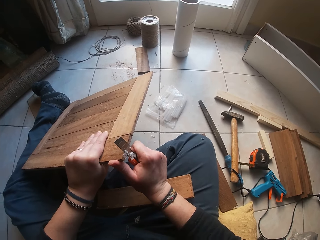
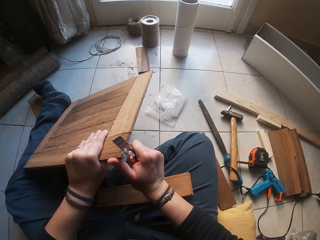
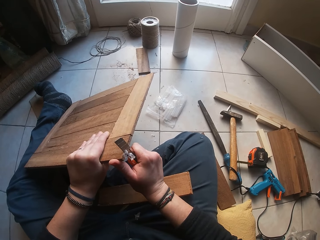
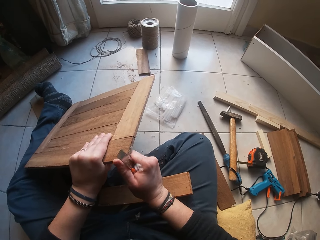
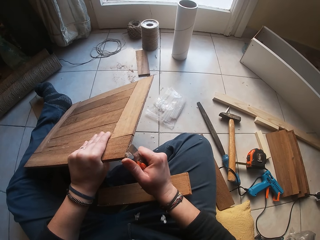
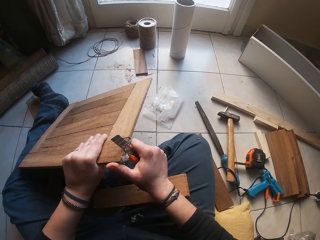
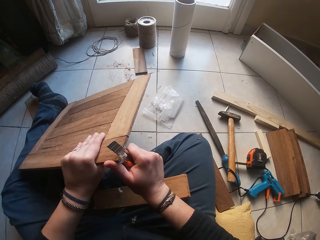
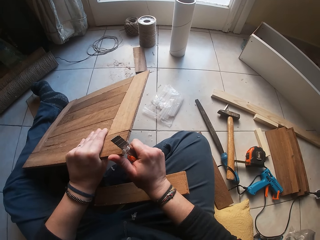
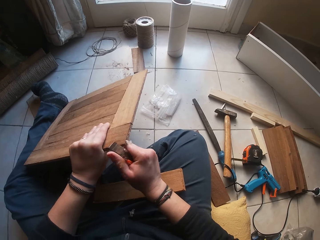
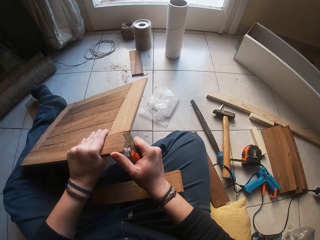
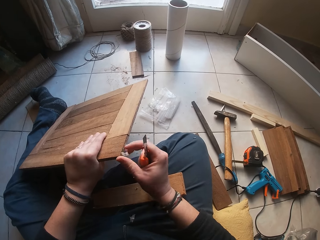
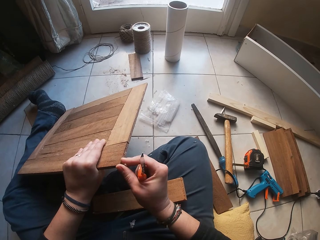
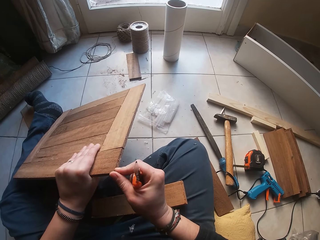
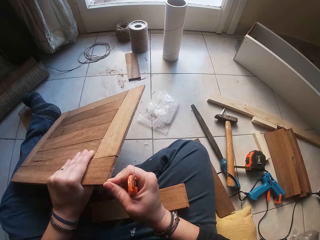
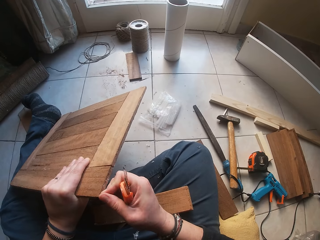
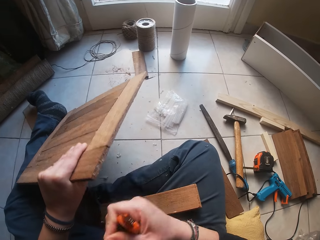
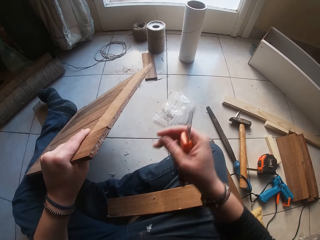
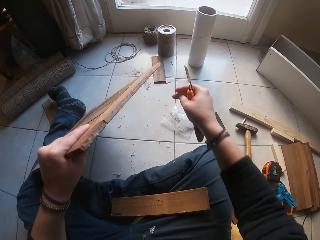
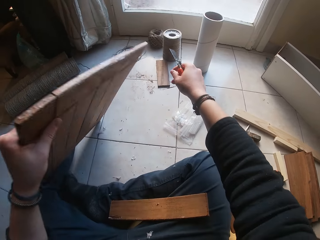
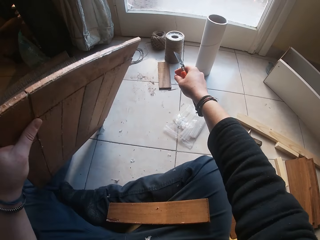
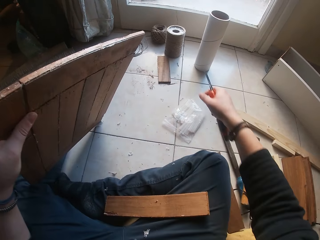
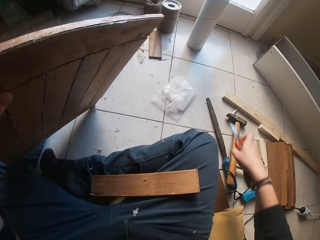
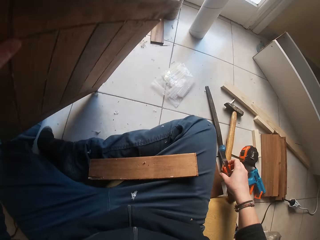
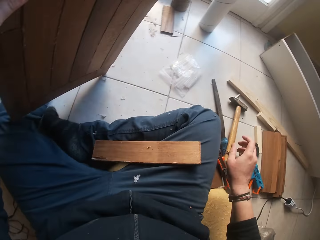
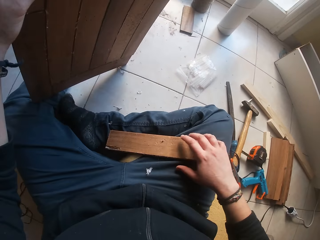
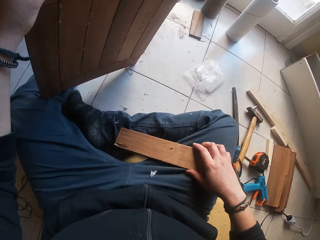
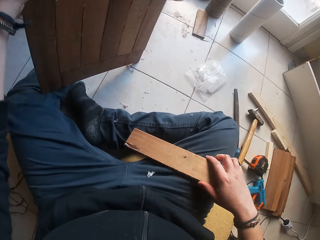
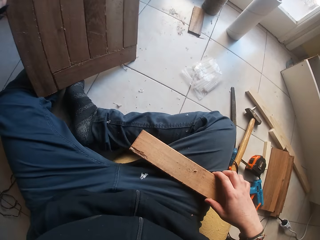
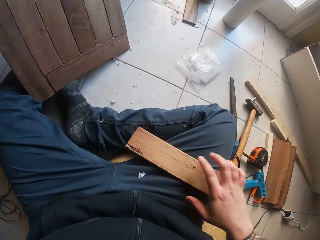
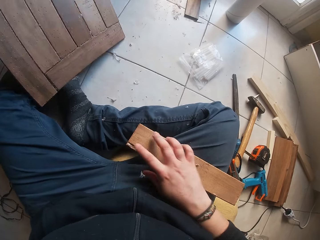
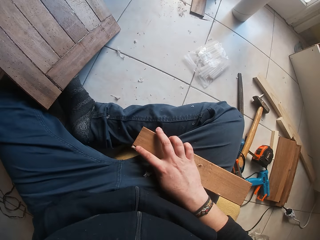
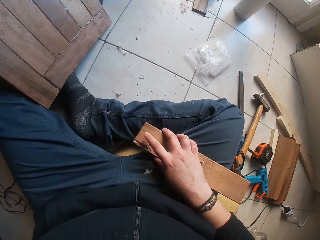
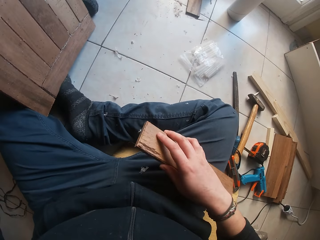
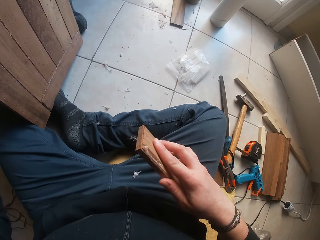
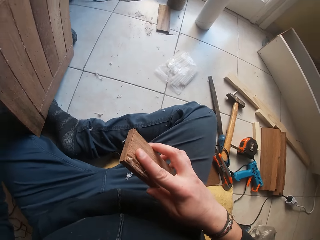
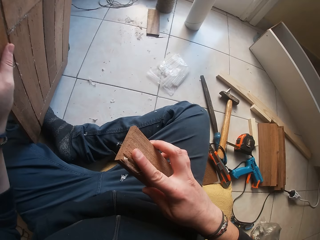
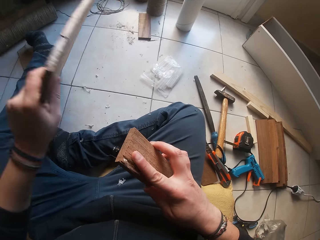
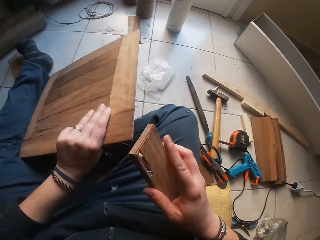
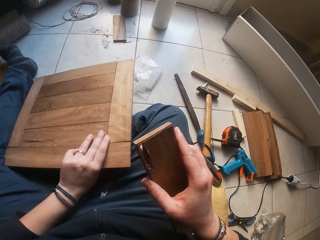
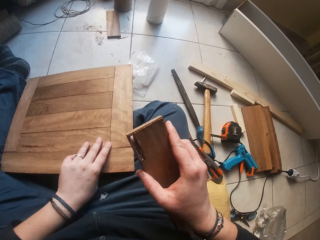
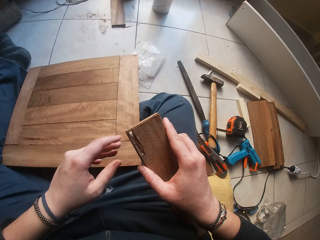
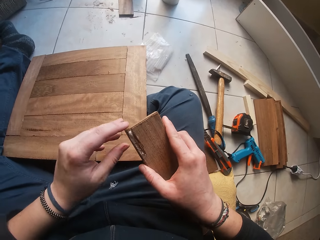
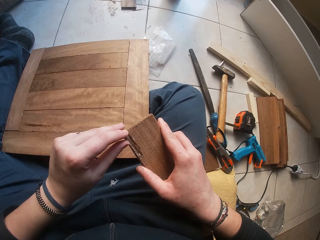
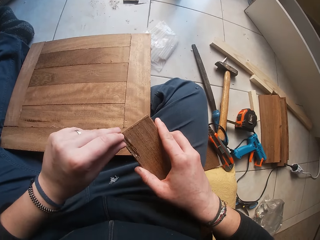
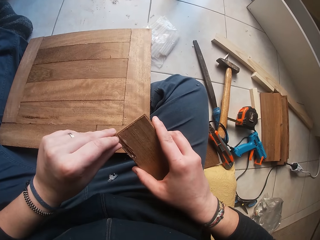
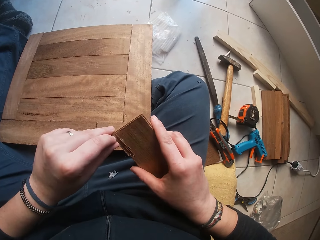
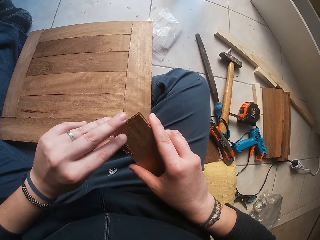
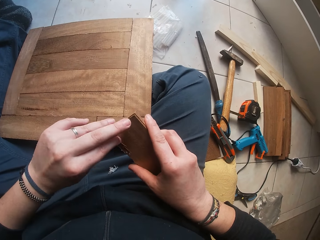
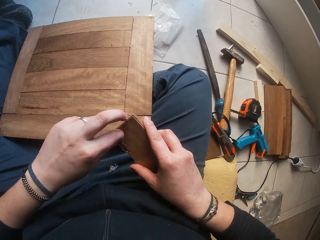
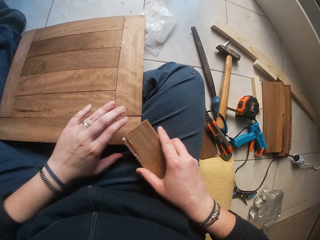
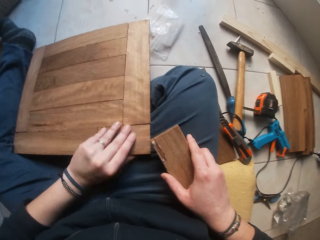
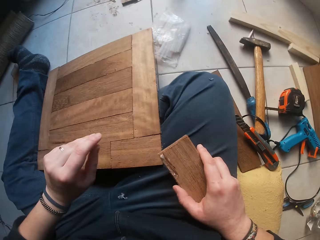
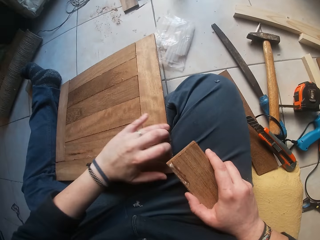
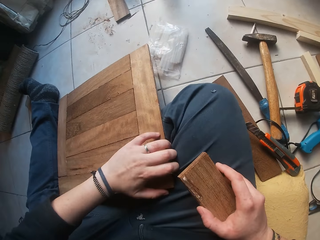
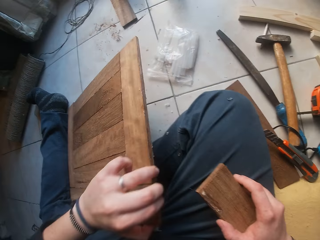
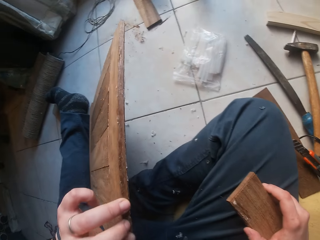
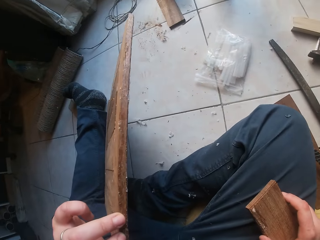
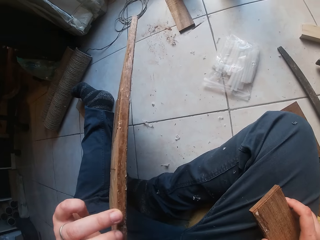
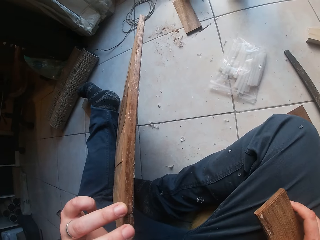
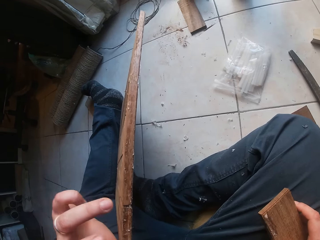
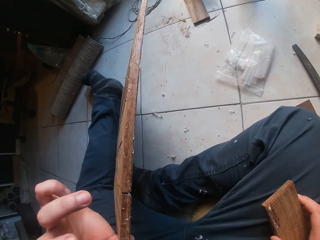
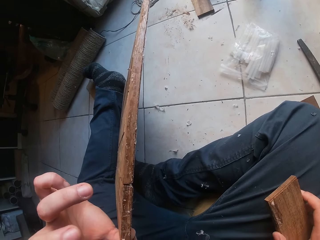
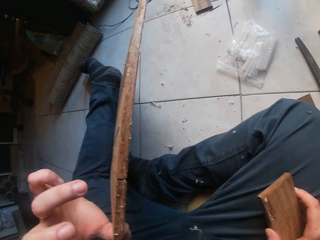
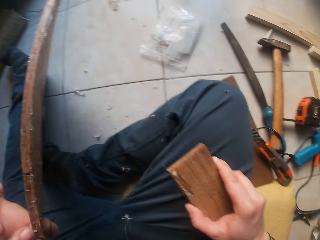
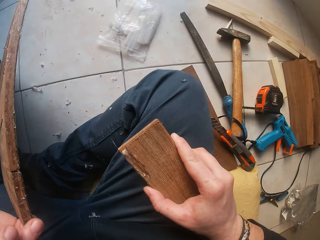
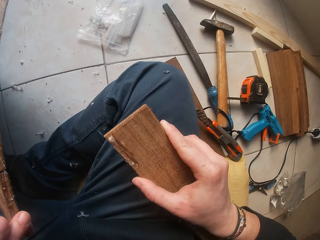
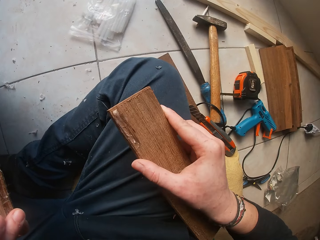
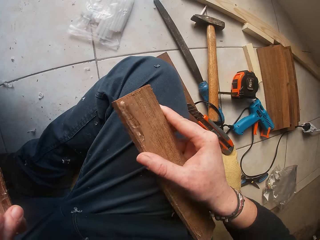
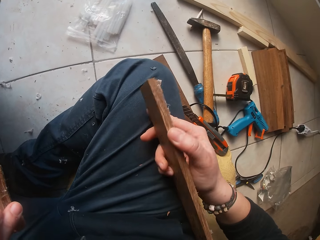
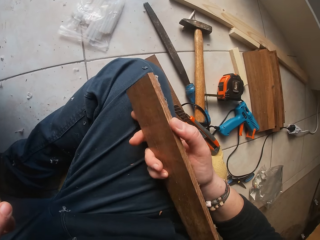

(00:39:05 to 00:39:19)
The camera wearer peels off glue from the wooden board with his right hand. He throws the glue to the floor with his right hand. He pulls back the right hand. He places the retractable utility knife on the floor with his right hand. He holds the wood. He picks up the wood plank on his thigh with his left hand. He pushes the wood on the lap. He holds the wood on the lap. He moves the wood. He places the wooden board on his leg with his left hand. He touches the wood. He picks up the wooden board on his leg with his left hand. He looks at the wood.

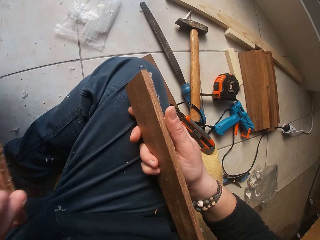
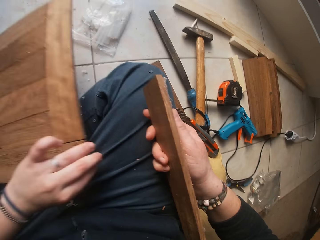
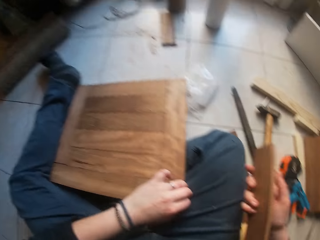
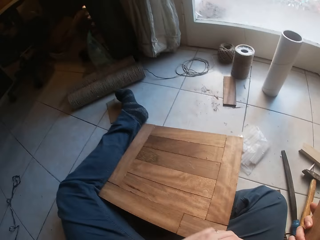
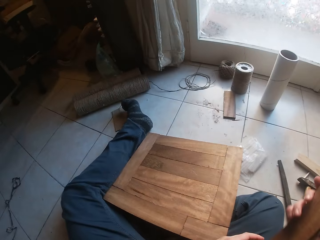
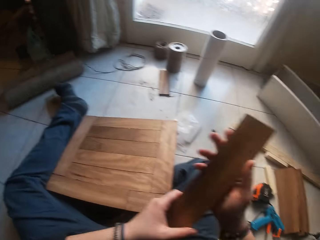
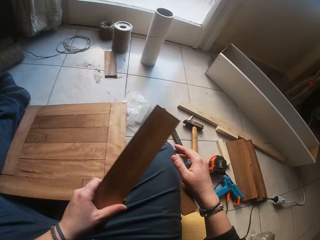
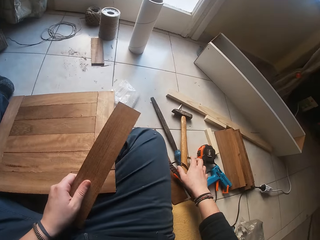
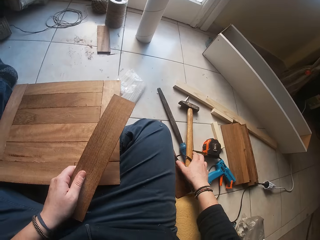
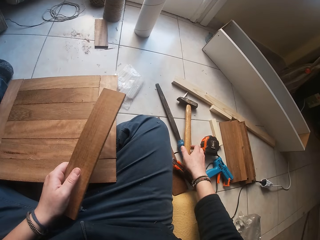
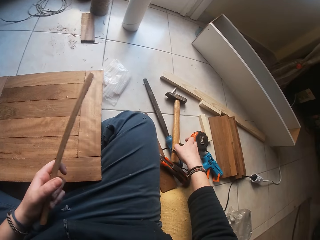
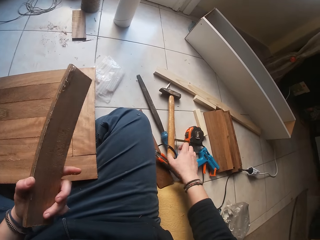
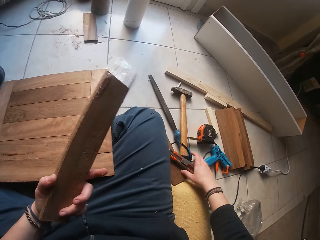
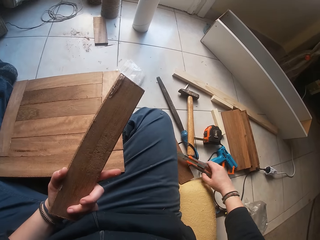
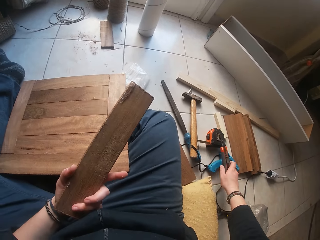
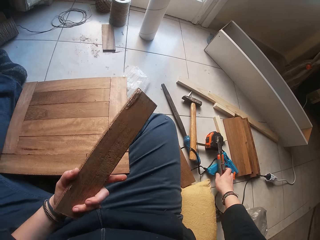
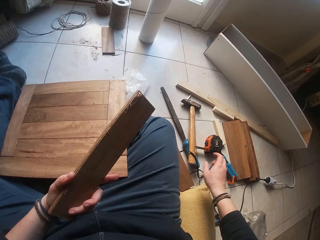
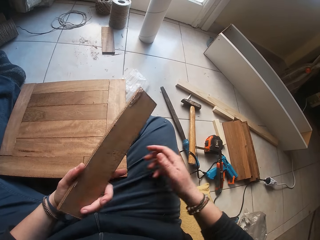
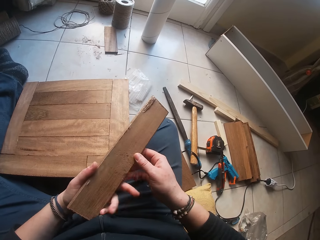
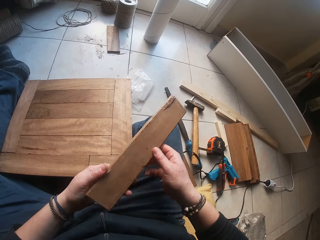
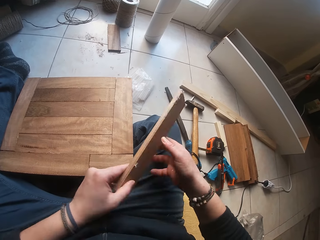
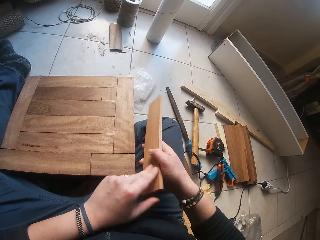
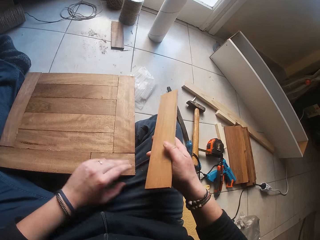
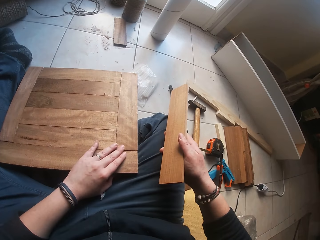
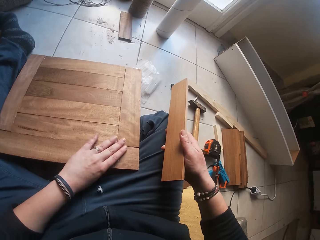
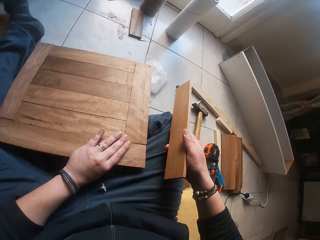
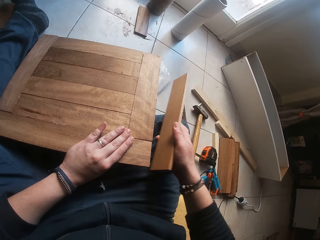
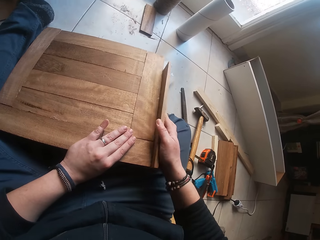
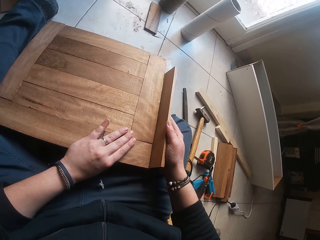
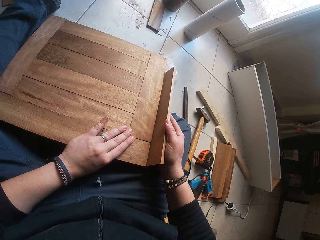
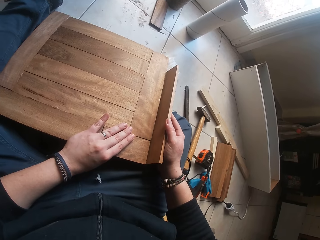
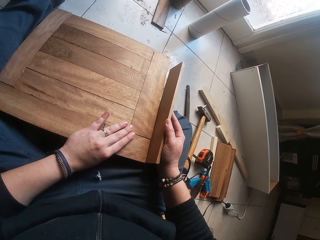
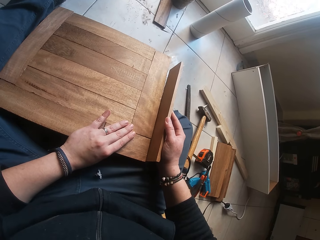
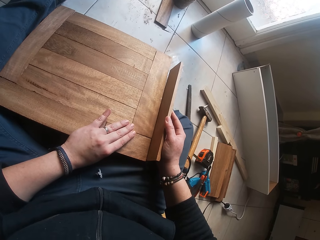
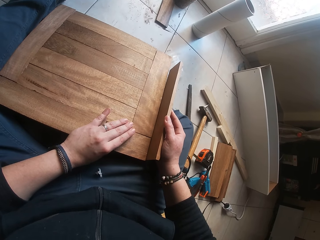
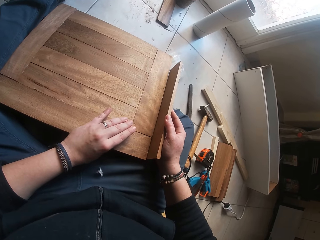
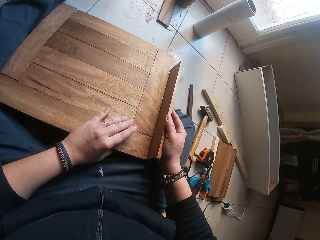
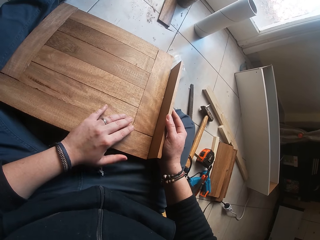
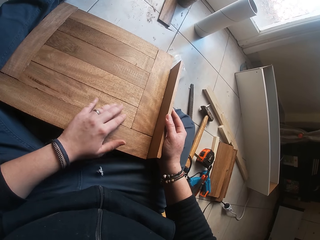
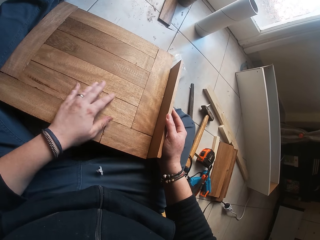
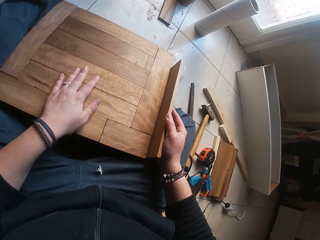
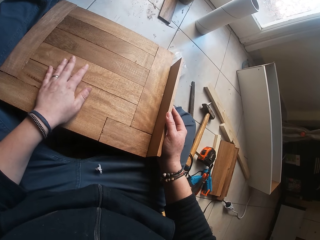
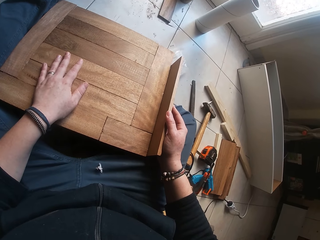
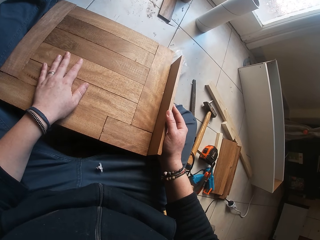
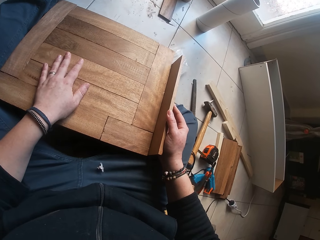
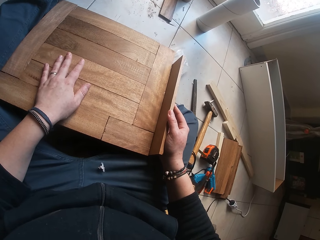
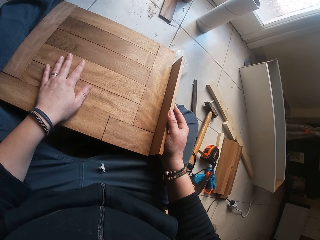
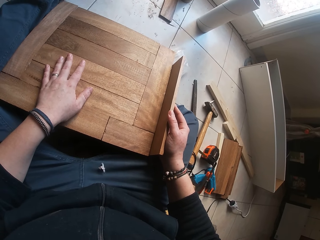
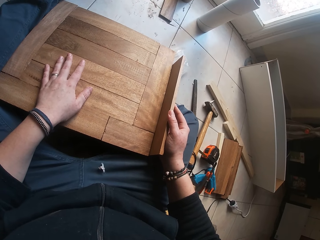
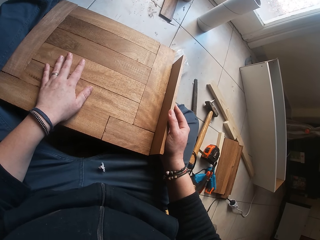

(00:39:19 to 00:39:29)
The camera wearer turns the wood and looks at the wood. He places the wooden board on his leg with his right hand. He places the wood plank in his right hand into his left hand. He moves the right hand. He picks up the retractable utility knife from the floor with his right hand. He places the retractable utility knife on the floor with his right hand. He pulls back the right hand. He places the wood plank from his left hand into his right hand. He touches the wood. He holds the wooden board on his leg with his left hand. He lifts the wood. He places the wood plank in his right hand beside the wooden board. He looks at the wood. He moves the left hand on the wood. He looks at the wood.
